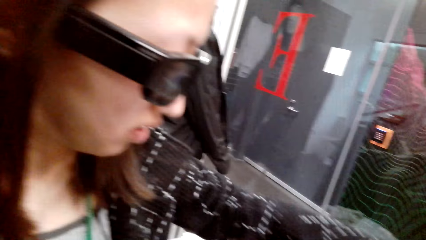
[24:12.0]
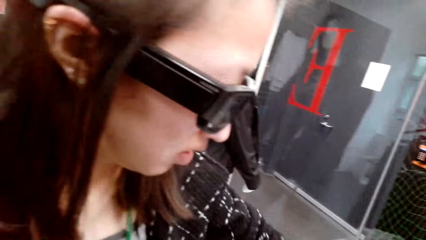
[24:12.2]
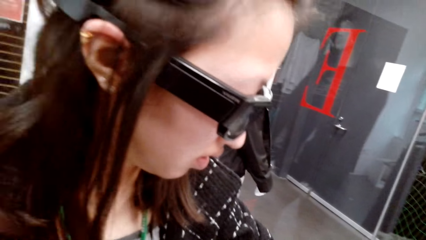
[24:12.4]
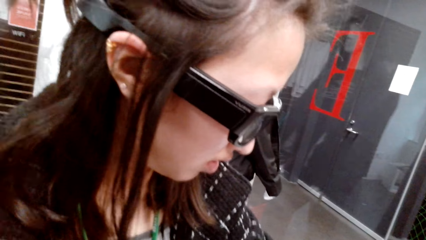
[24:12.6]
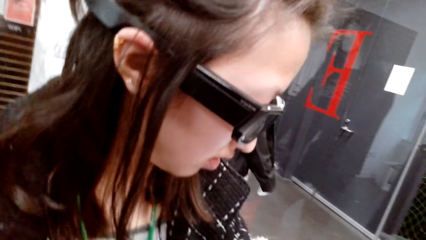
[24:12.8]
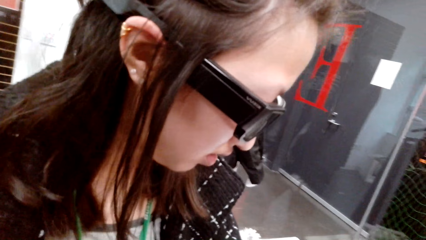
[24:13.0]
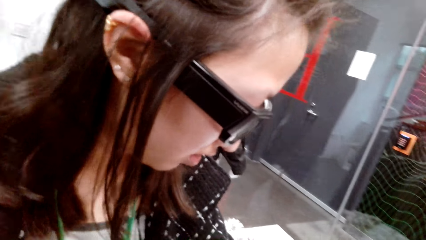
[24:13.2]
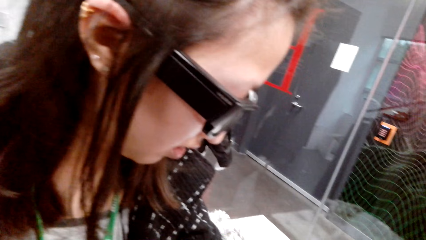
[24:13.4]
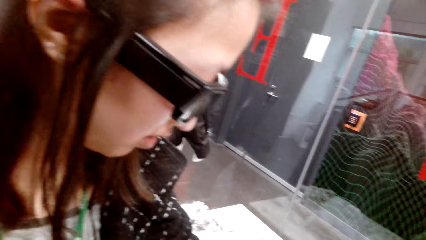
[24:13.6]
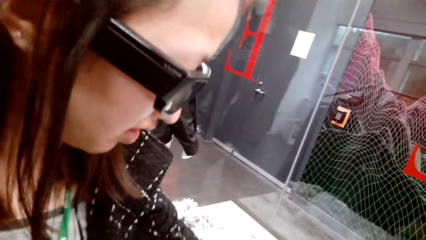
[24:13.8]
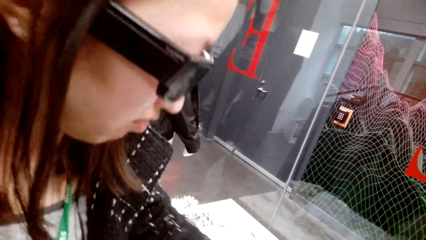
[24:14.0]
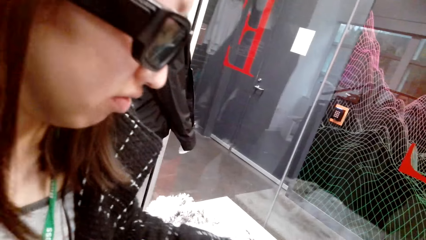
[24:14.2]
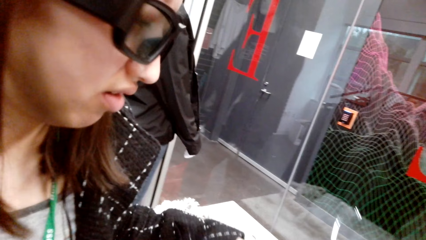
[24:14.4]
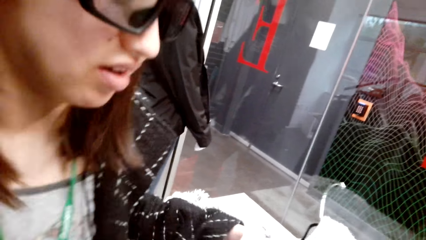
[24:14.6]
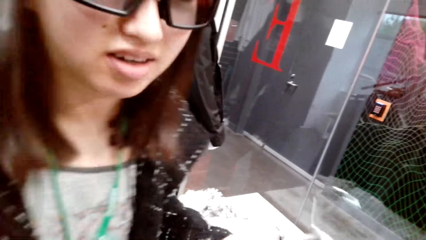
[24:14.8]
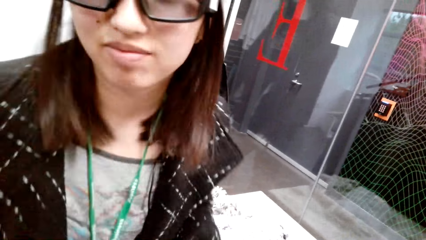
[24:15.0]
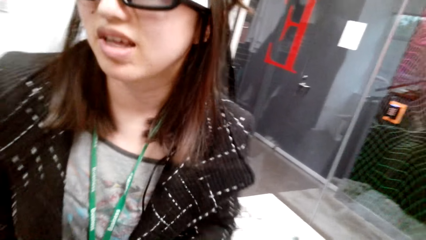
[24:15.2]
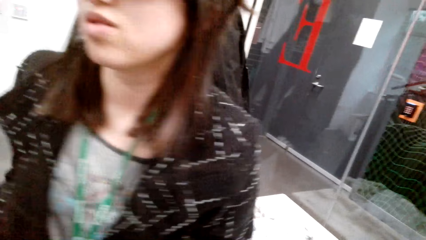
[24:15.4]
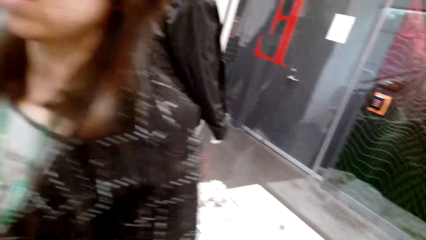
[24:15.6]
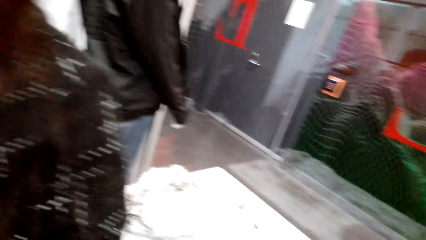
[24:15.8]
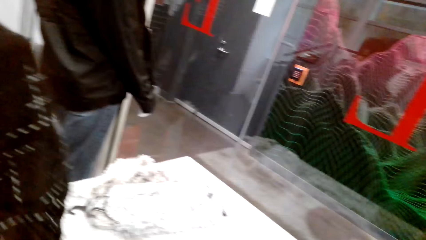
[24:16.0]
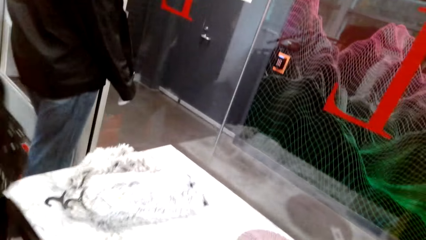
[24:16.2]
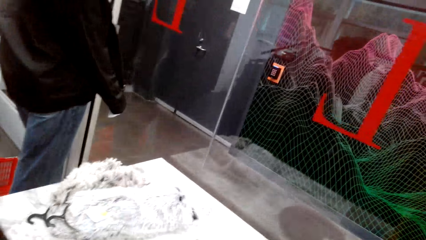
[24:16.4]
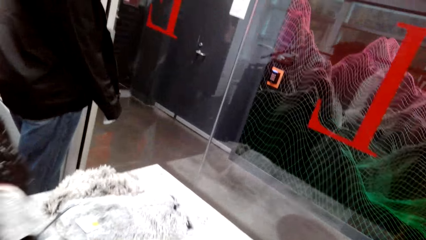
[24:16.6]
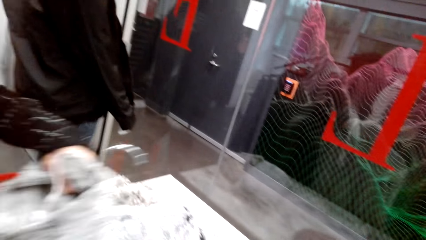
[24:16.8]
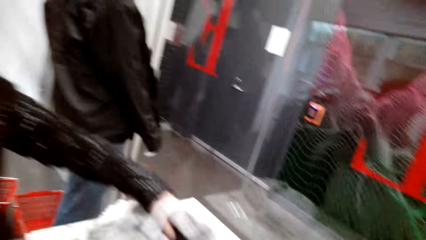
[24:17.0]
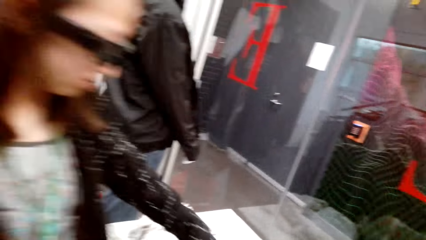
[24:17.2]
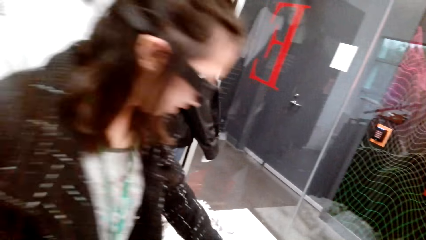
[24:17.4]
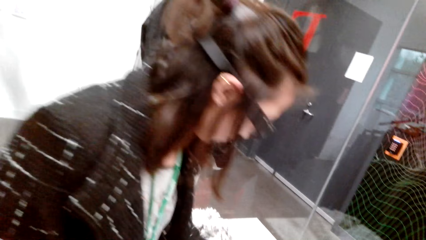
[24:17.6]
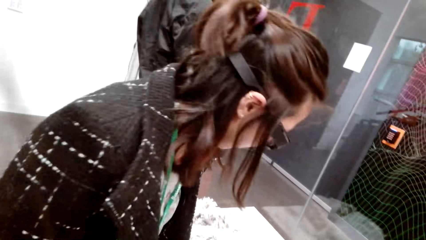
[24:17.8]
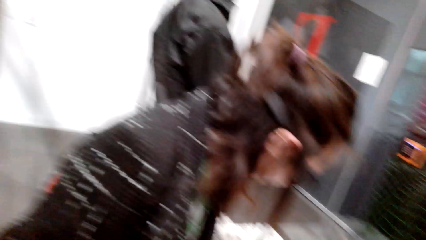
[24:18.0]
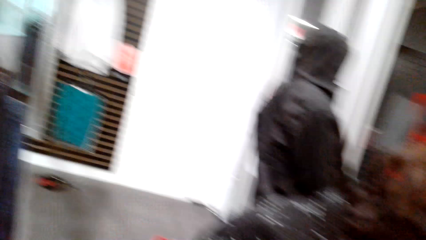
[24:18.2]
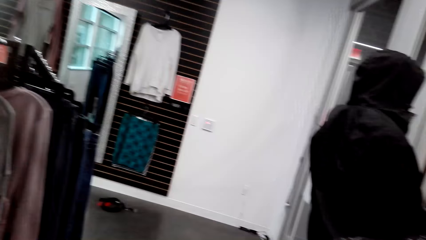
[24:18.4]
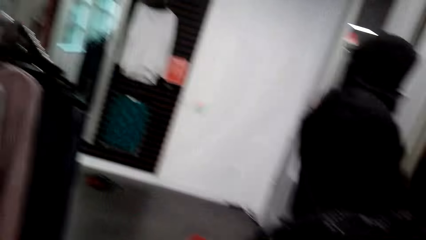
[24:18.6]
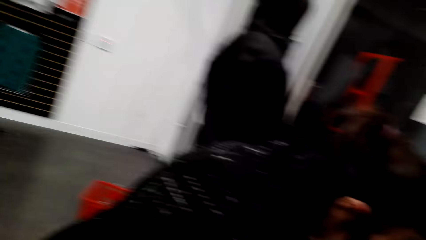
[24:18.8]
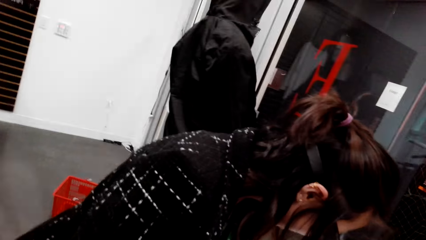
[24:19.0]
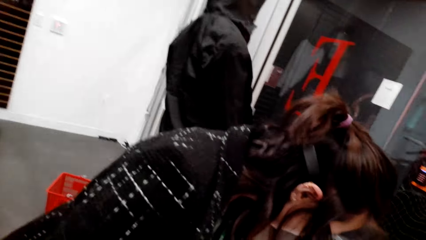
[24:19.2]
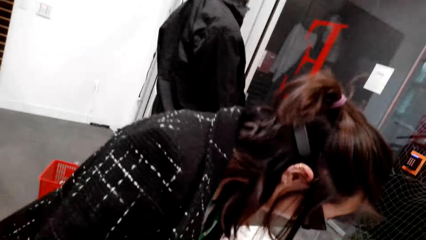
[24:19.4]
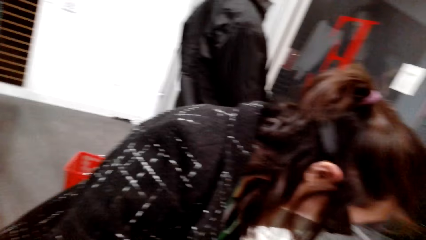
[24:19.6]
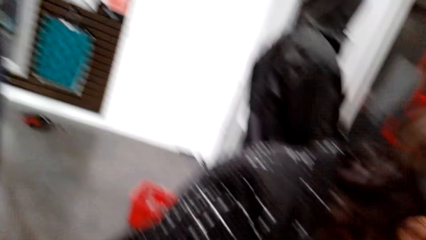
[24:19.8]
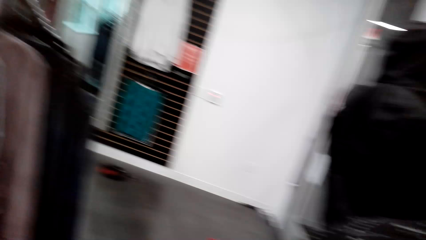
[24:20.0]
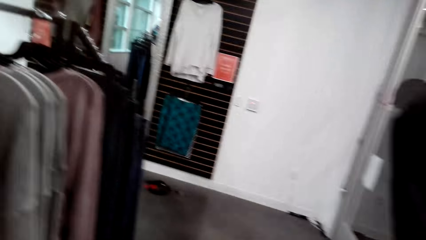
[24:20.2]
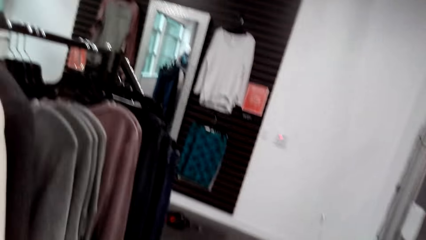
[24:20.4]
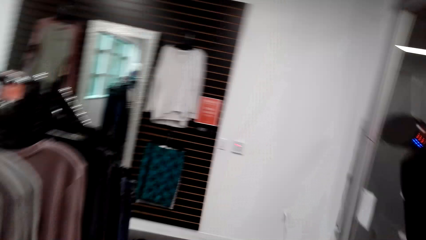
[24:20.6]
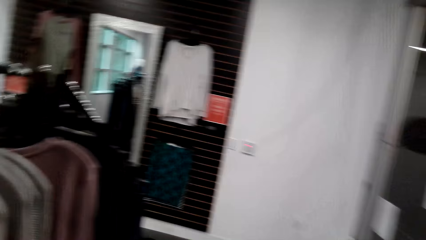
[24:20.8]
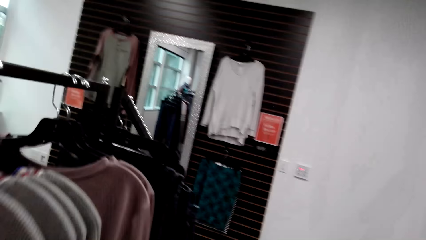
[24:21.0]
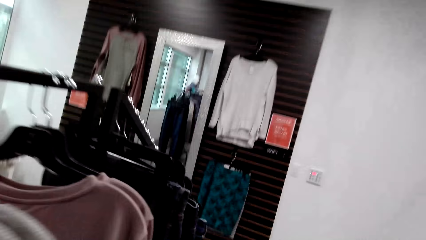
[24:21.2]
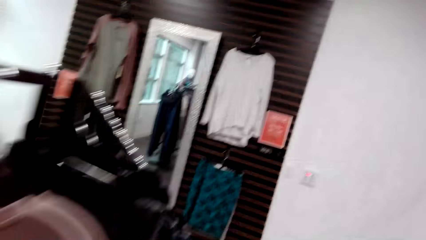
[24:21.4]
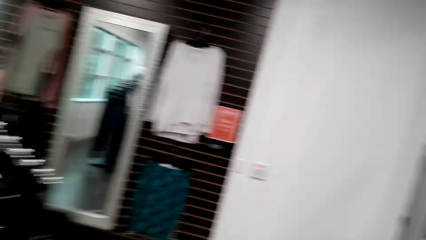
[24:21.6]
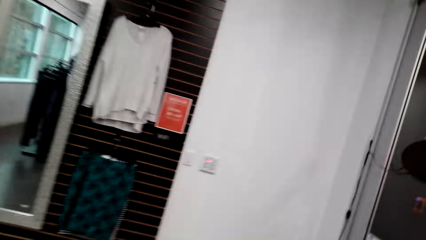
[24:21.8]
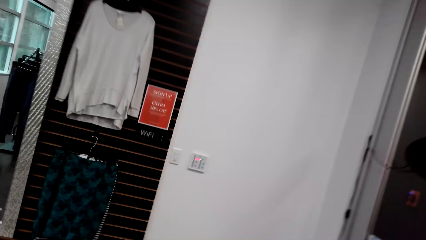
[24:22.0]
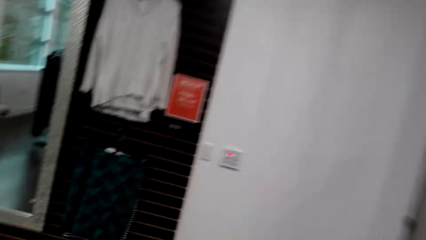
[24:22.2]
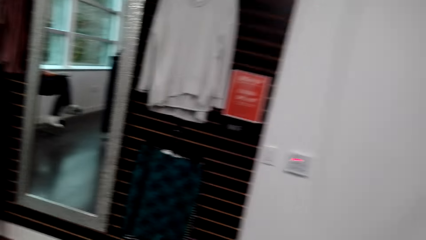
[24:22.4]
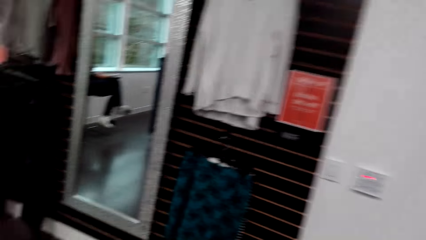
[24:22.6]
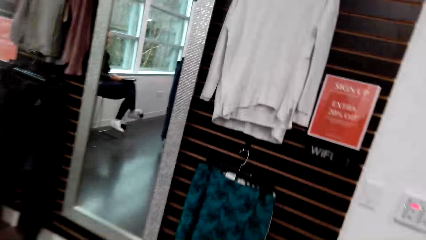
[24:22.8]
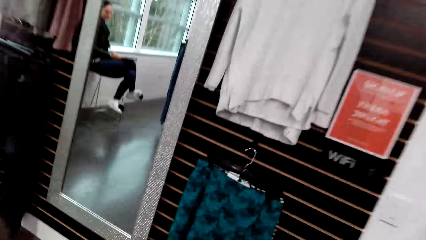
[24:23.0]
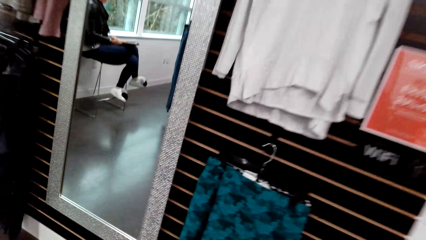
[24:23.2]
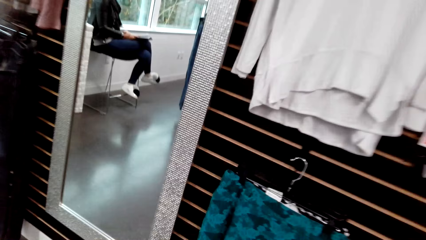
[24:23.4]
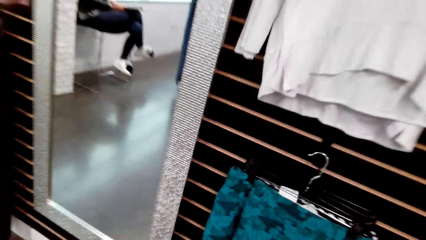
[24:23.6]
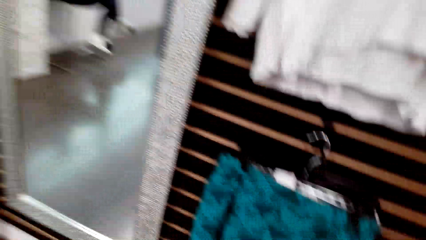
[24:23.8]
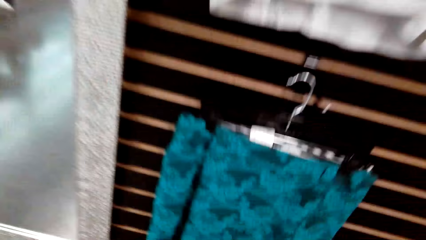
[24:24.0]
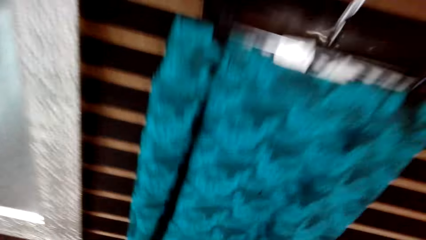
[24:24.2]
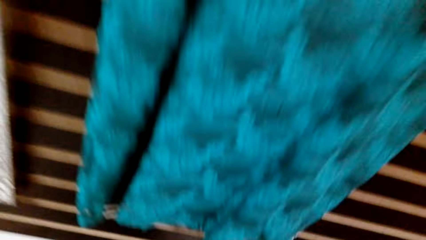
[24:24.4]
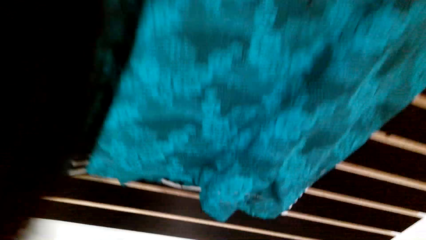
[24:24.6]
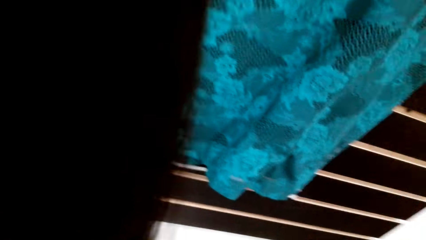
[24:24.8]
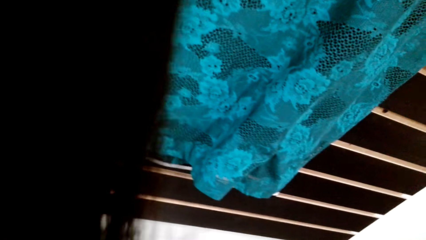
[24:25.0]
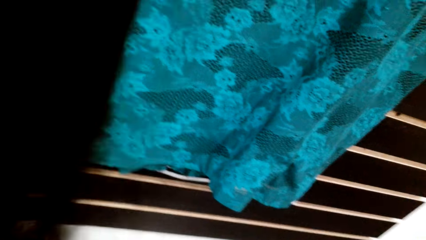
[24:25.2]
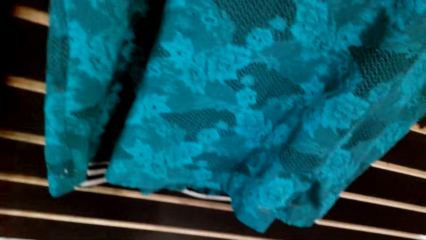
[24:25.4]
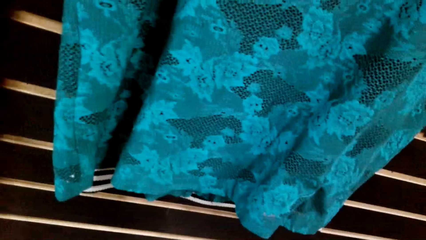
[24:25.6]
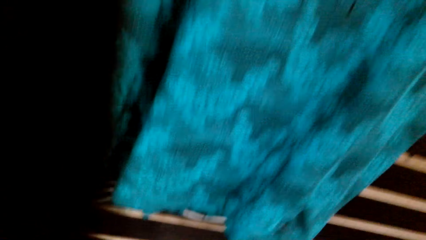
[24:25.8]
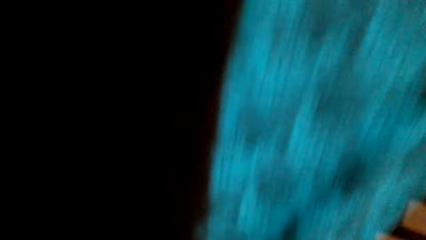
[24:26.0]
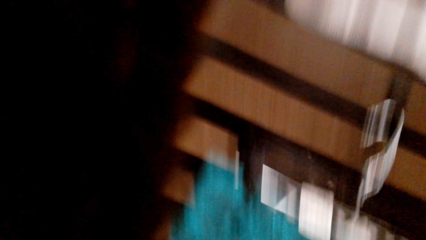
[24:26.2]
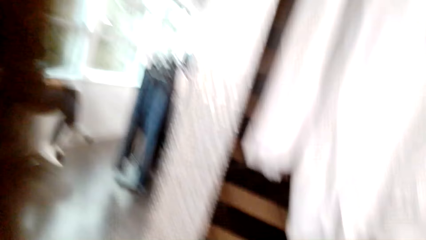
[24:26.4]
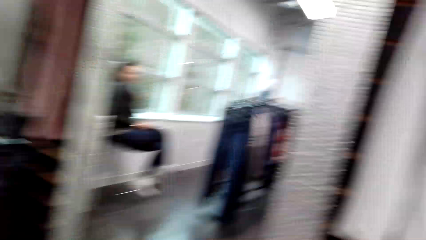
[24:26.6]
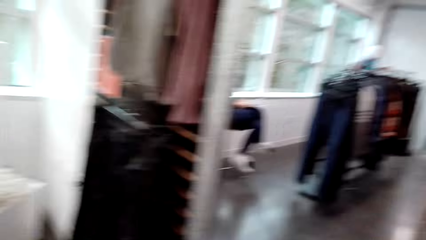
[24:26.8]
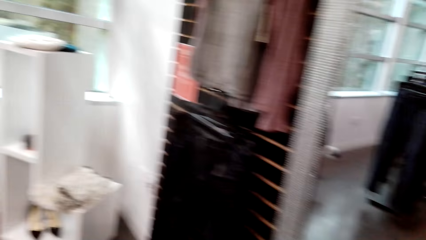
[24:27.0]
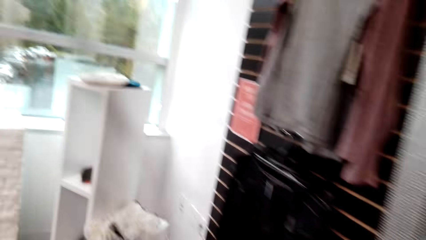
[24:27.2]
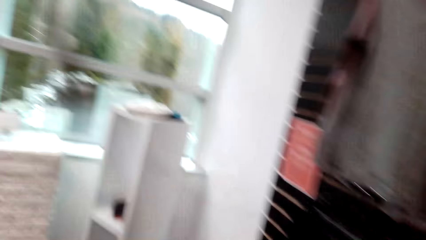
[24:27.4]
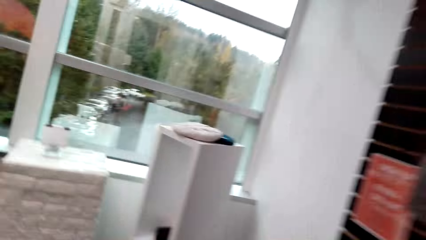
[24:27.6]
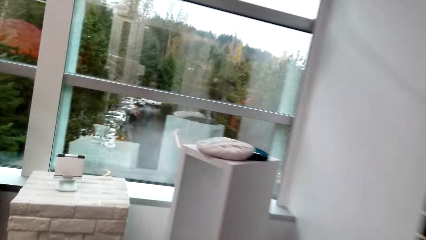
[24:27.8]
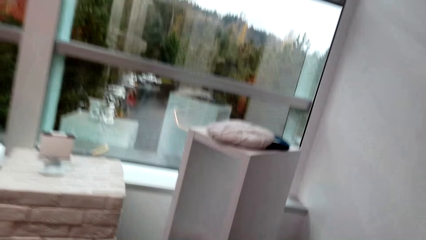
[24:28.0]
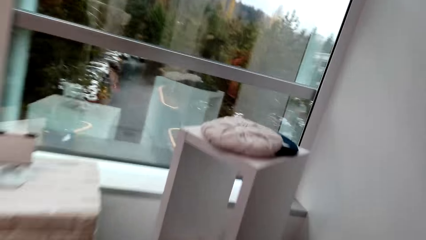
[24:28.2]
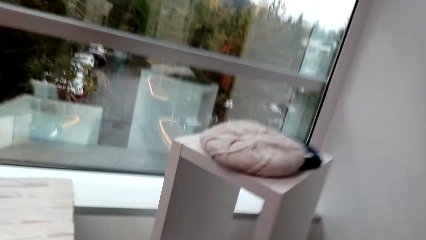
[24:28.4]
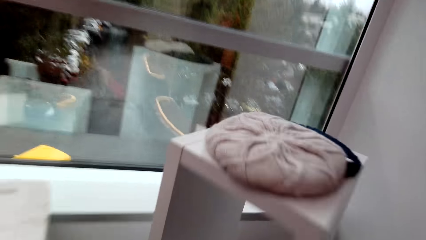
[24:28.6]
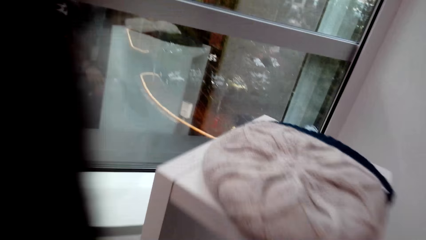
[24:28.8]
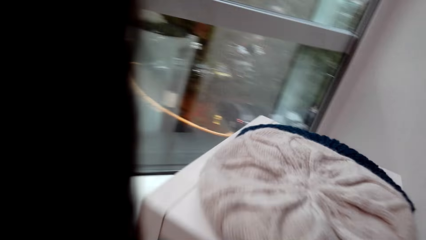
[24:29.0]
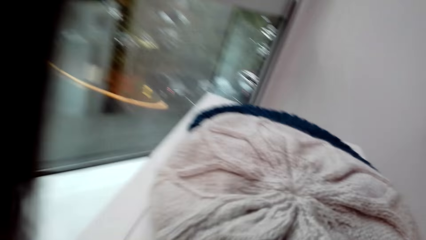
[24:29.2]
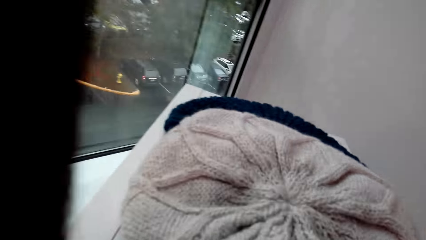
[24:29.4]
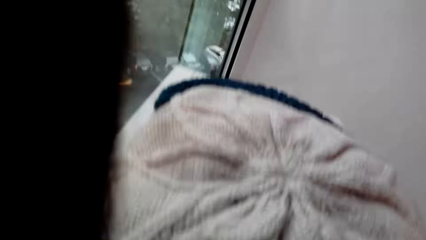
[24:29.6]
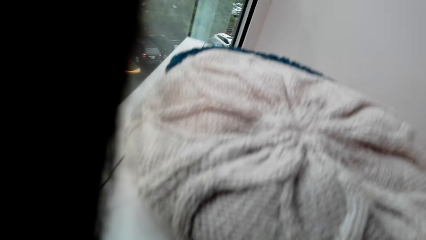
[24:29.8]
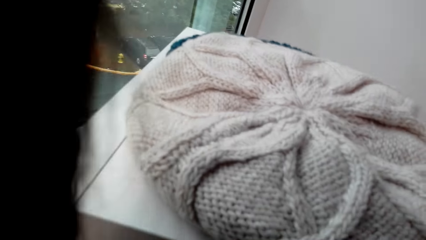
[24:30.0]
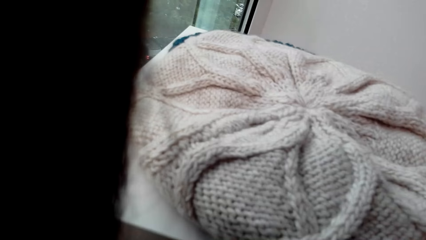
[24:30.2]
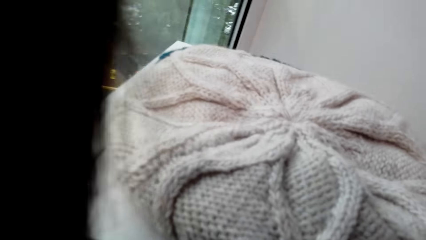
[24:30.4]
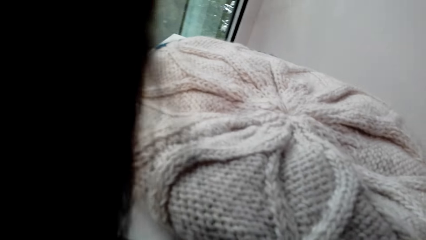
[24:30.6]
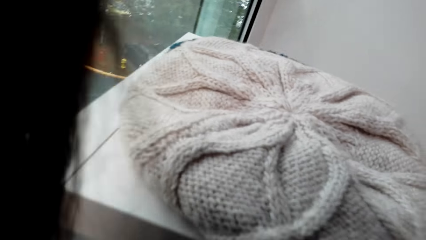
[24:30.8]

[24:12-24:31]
A person puts the sweater on the table. The camera wearer walks around the store. She moves her body.
